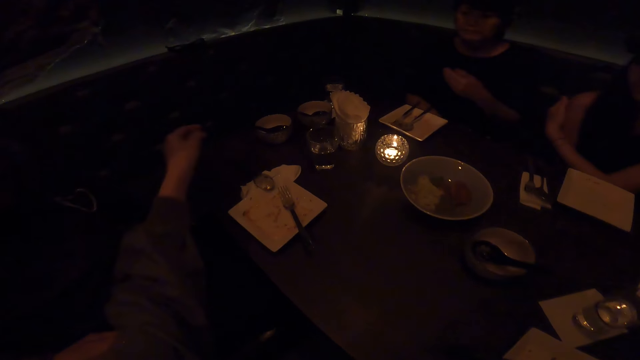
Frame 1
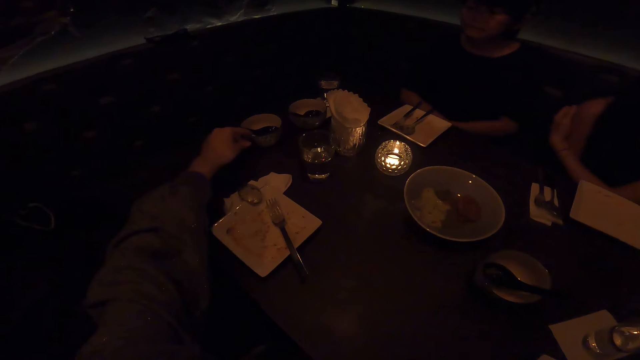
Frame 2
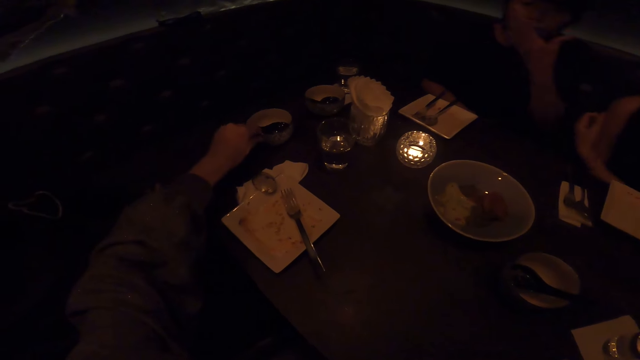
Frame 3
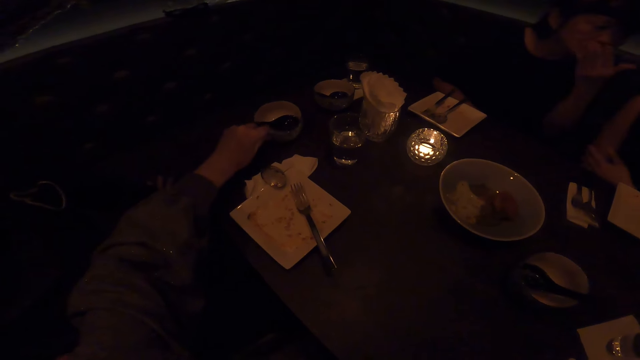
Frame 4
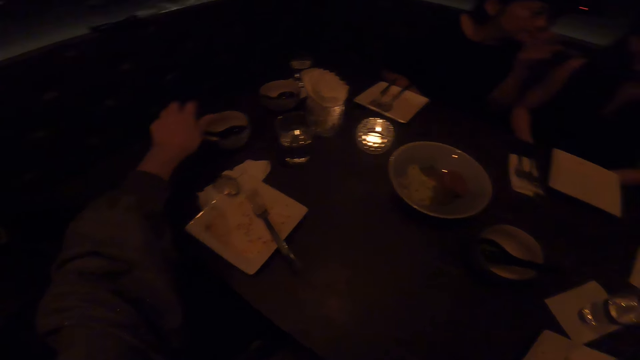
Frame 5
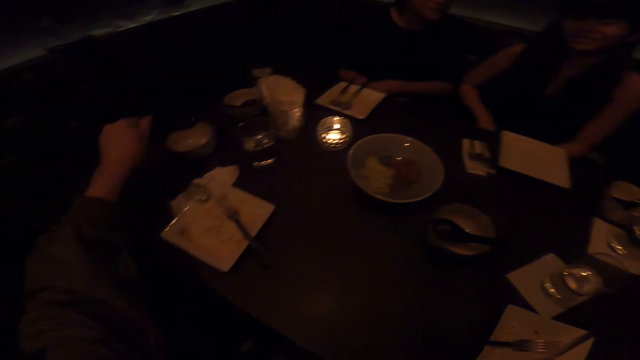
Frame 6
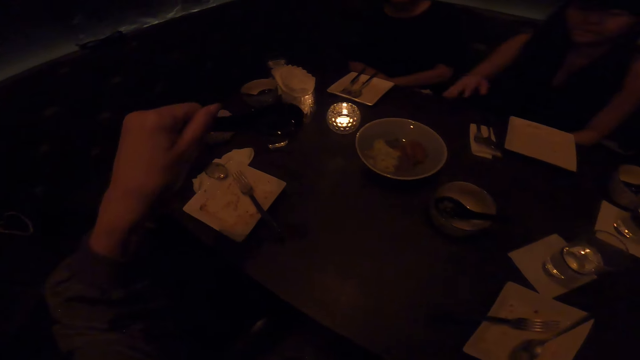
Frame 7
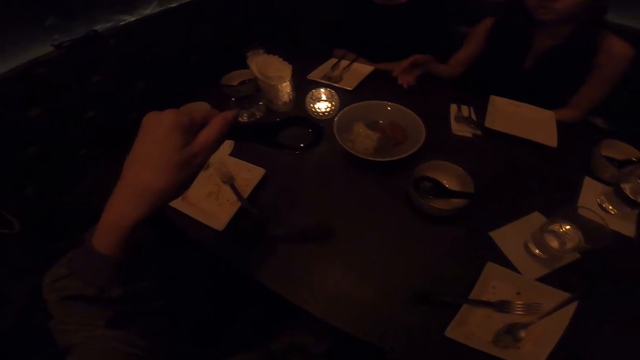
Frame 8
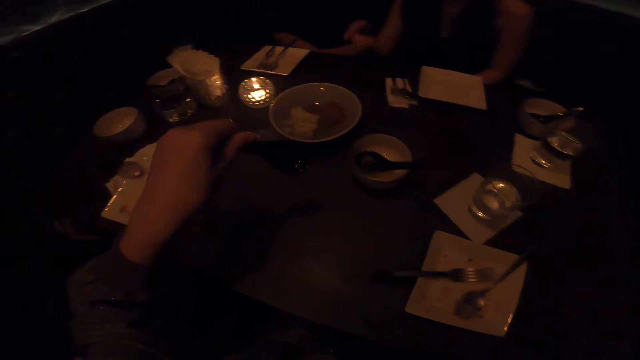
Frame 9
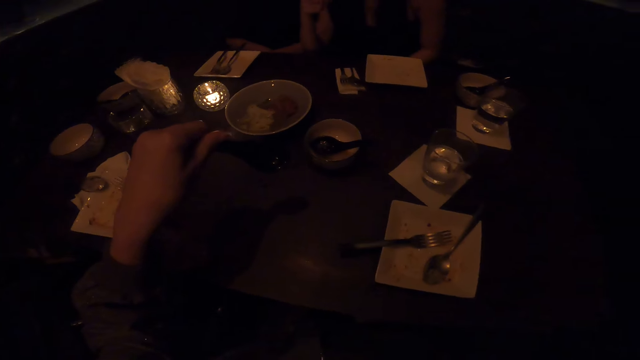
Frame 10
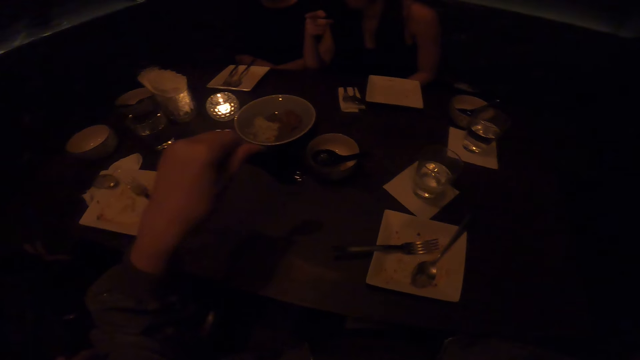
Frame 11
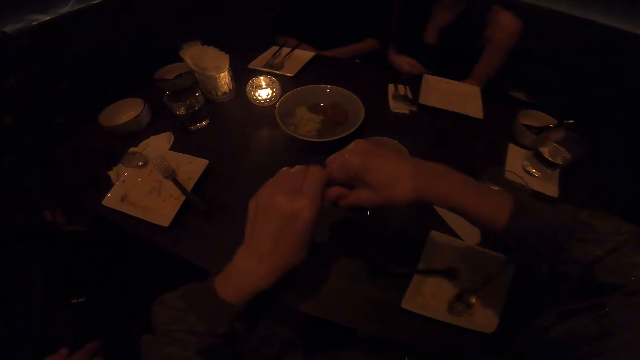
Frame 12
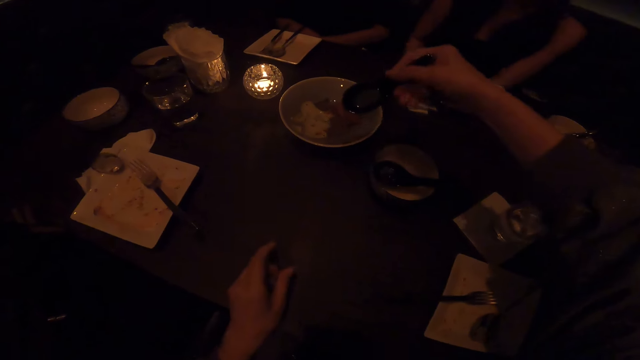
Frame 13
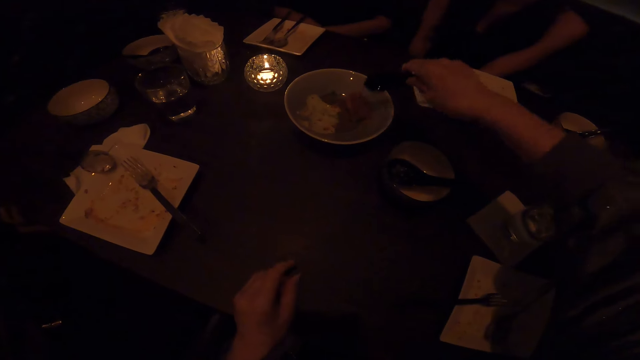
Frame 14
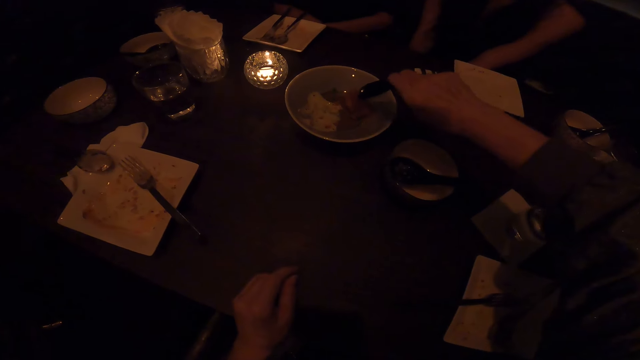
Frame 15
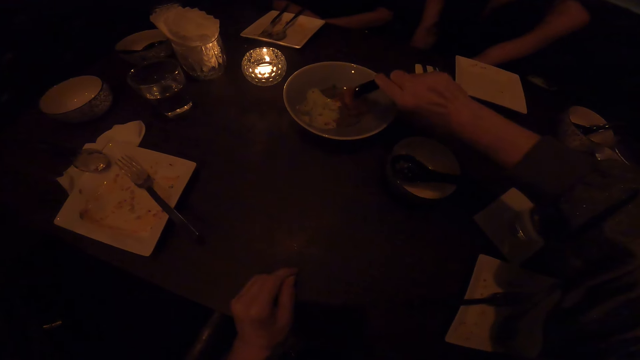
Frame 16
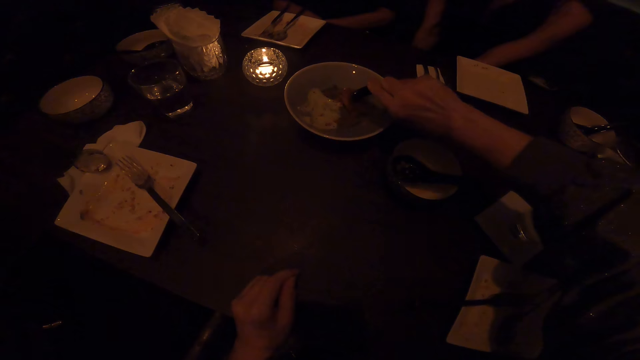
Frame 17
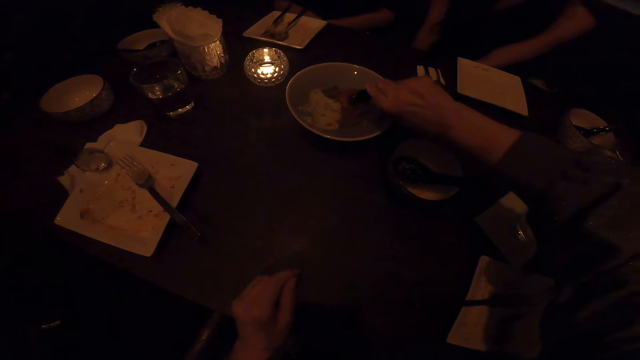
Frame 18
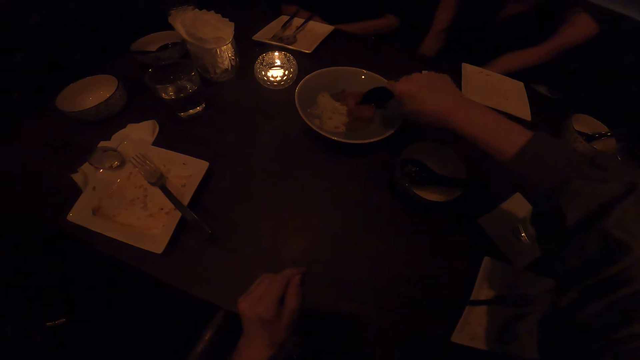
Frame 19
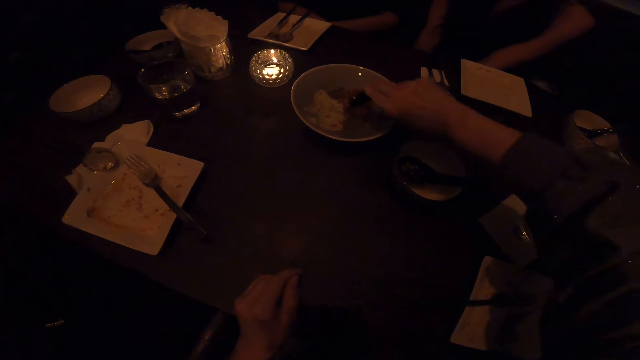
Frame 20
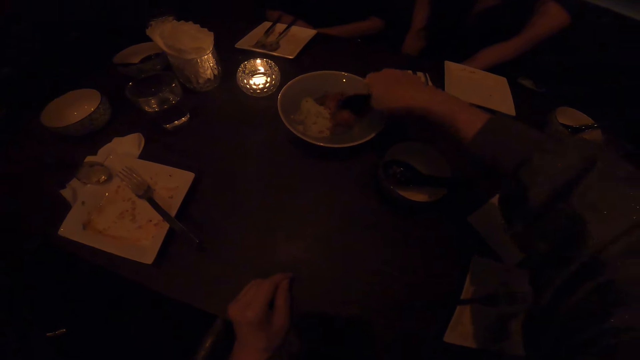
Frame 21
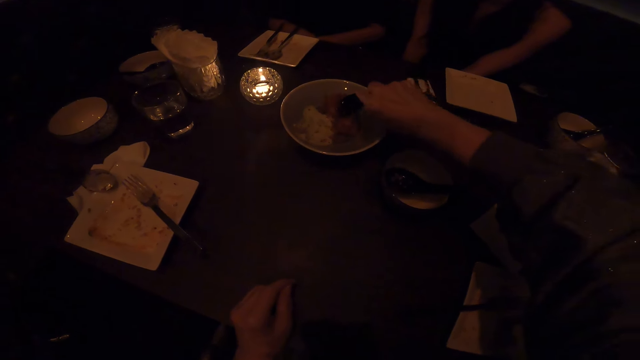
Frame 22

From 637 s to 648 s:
The camera wearer moves the bowl on the table with his hands. He touches a sauce dish. He picks up the spoon in the bowl on the table. He holds the spoon in the bowl on the table. He scoops the food in the plate on the table. He breaks something with the spoon.

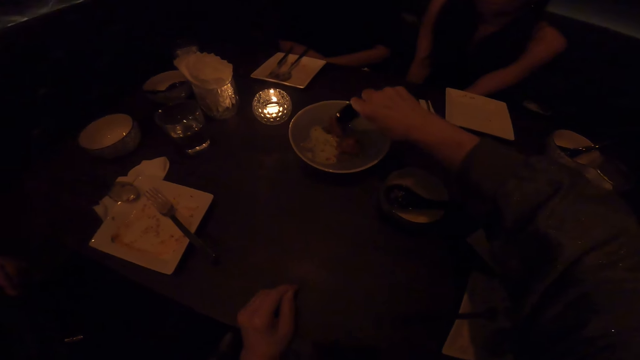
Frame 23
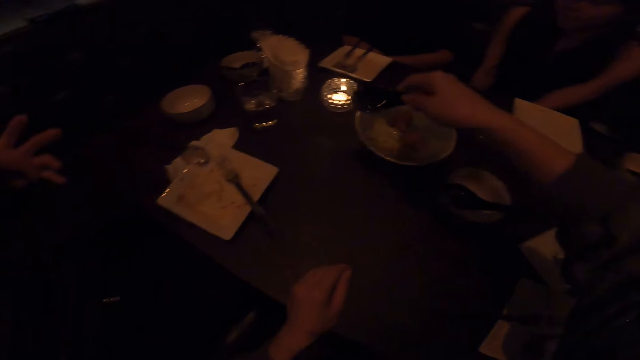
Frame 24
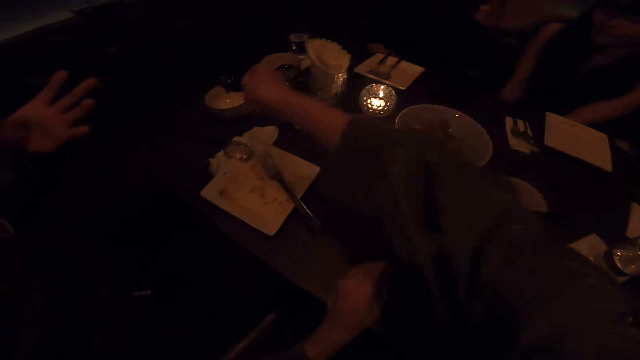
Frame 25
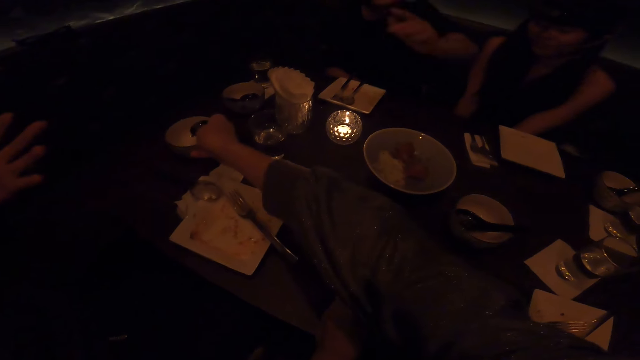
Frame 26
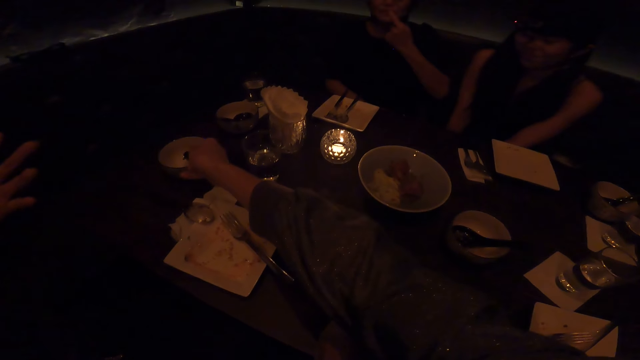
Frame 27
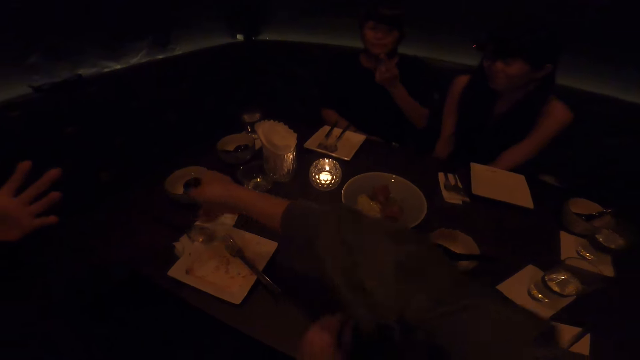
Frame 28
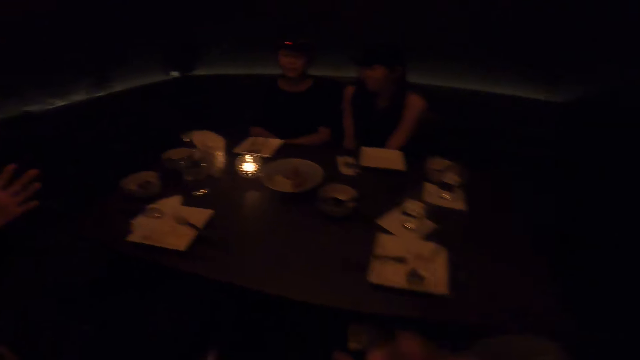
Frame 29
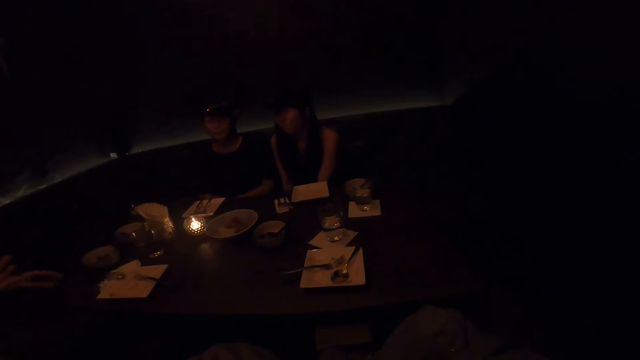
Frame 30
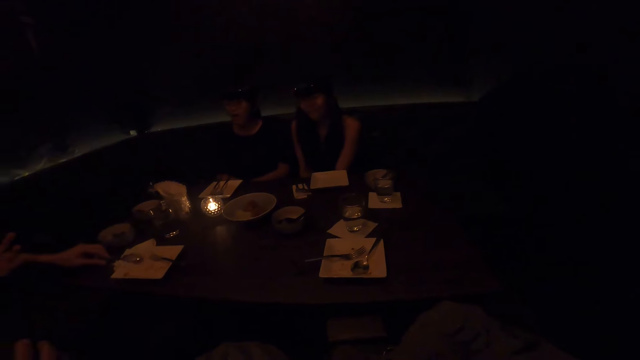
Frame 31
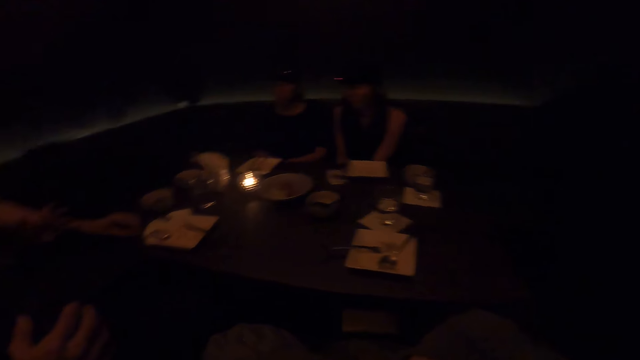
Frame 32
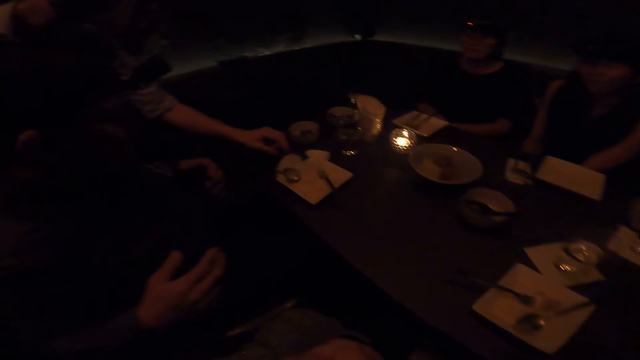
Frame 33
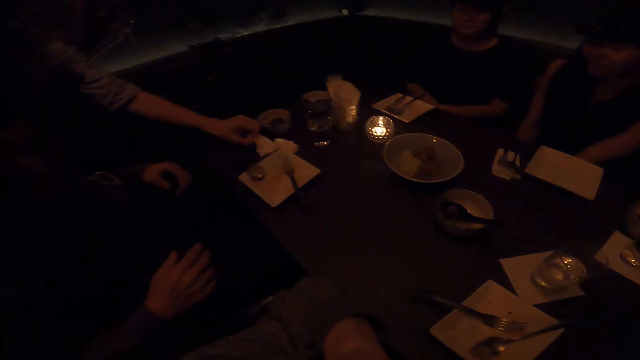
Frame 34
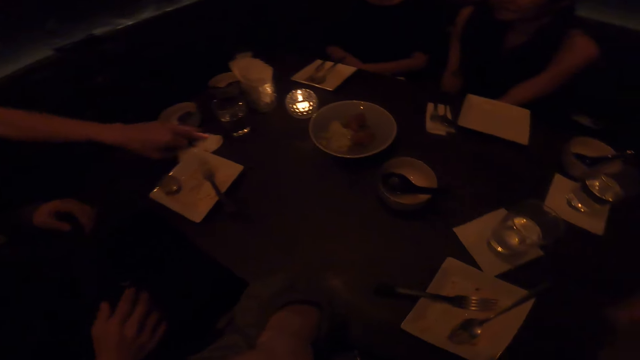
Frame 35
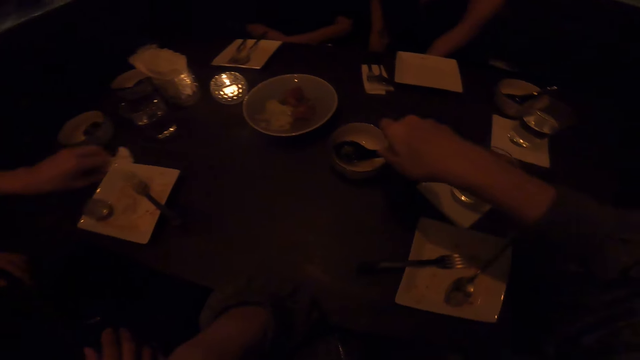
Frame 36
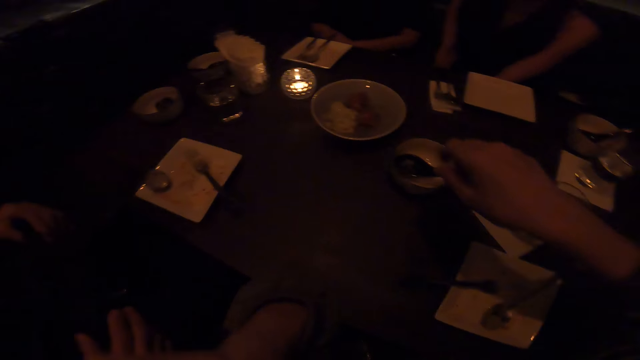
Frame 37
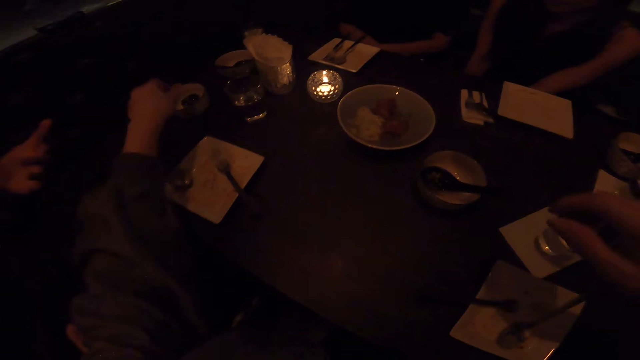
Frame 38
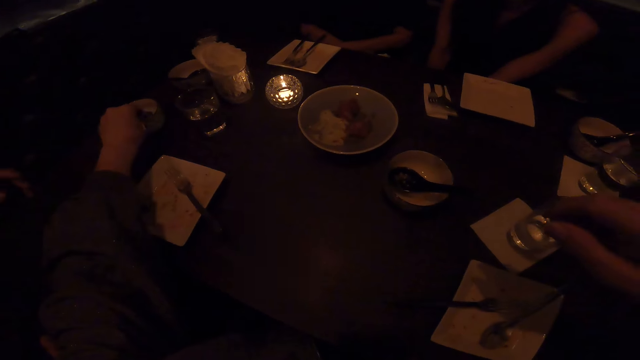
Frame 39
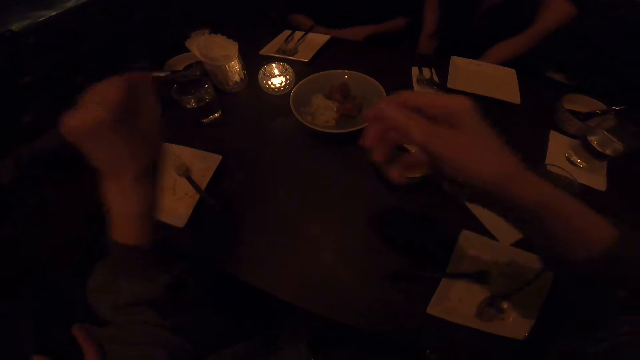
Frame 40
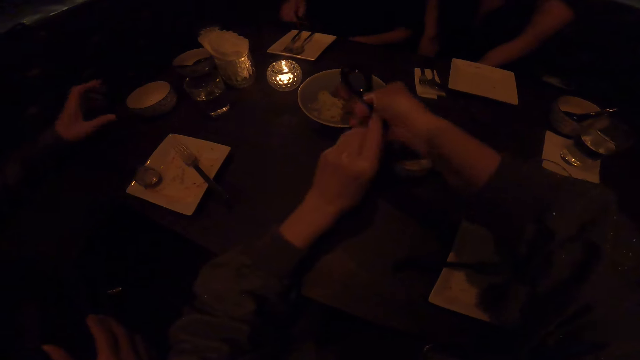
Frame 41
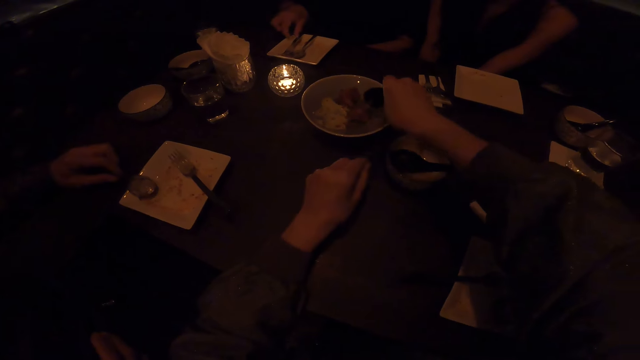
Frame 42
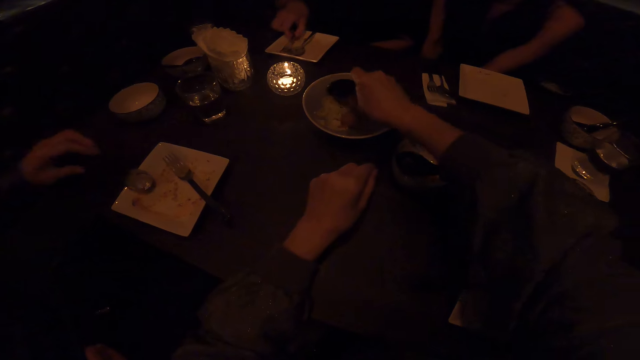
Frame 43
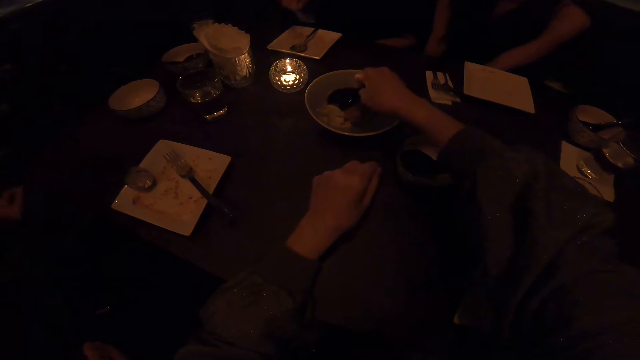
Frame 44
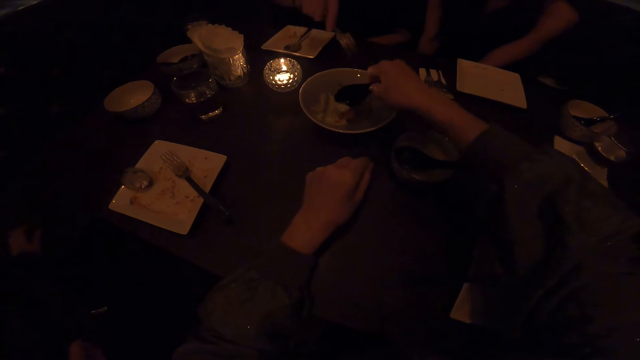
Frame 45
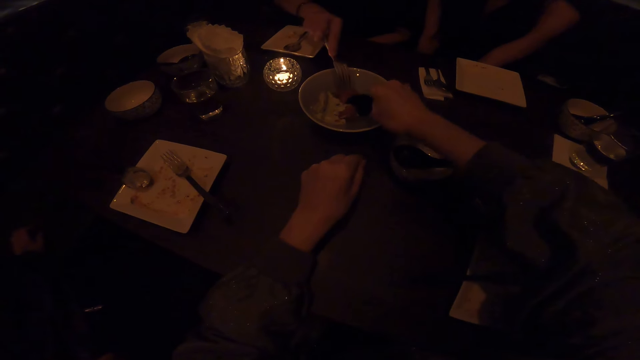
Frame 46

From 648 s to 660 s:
The camera wearer puts the spoon in the bowl on the table. A man sits on the chair in the dining room. A woman eats in the dining room. Another man picks up the spoon on the table. The camera wearer picks up the spoon in the bowl on the table. Another man moves the bowl on the table with his hands. The camera wearer scoops the food in the plate on the table with the spoon.
